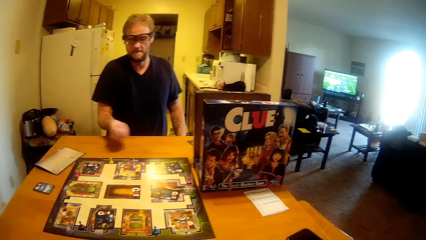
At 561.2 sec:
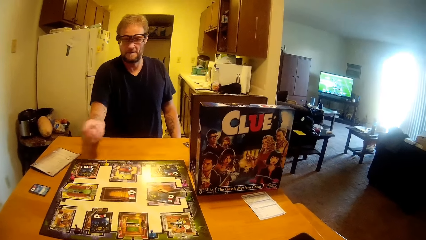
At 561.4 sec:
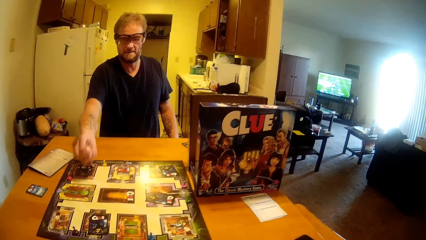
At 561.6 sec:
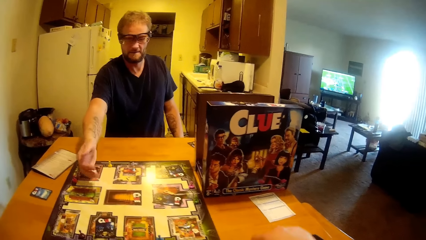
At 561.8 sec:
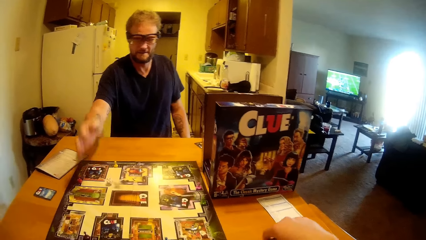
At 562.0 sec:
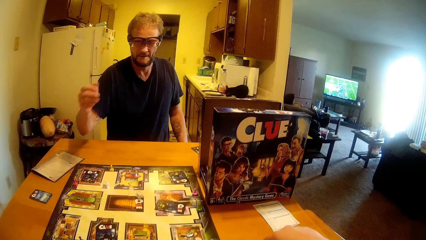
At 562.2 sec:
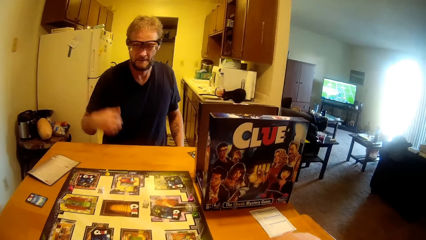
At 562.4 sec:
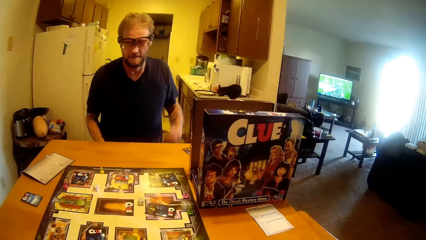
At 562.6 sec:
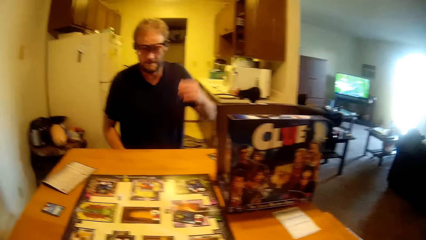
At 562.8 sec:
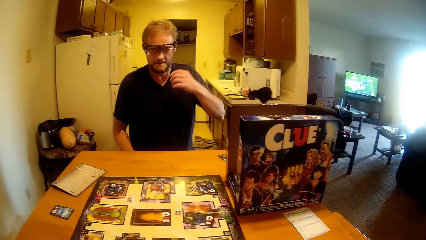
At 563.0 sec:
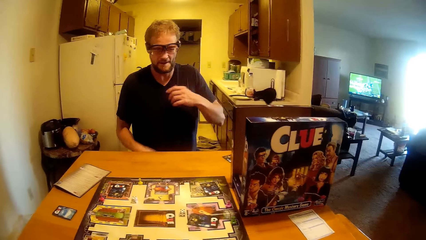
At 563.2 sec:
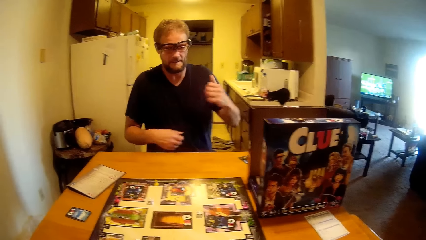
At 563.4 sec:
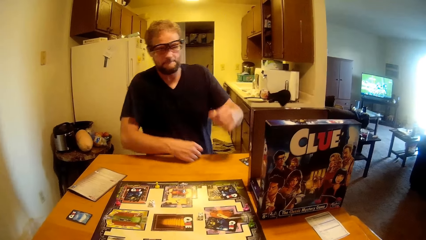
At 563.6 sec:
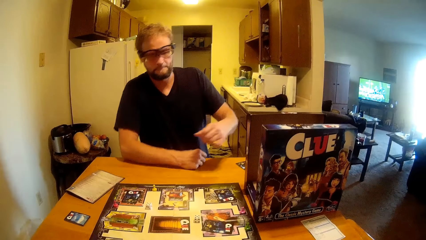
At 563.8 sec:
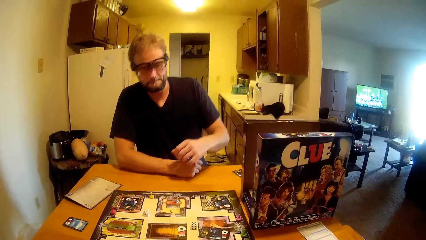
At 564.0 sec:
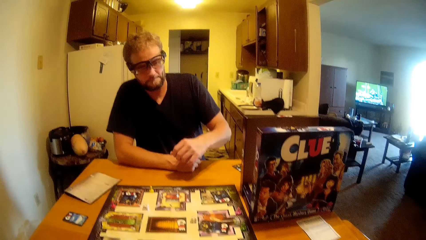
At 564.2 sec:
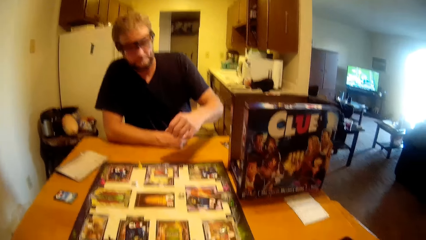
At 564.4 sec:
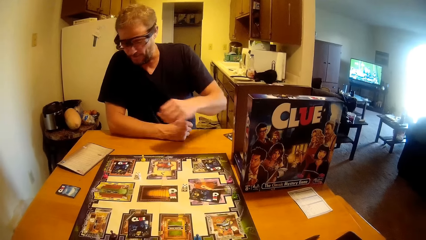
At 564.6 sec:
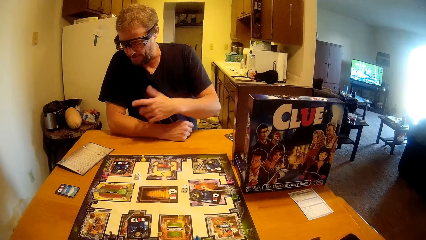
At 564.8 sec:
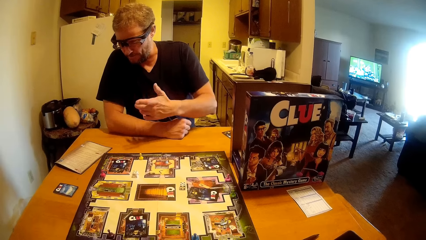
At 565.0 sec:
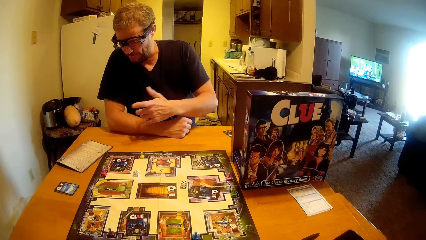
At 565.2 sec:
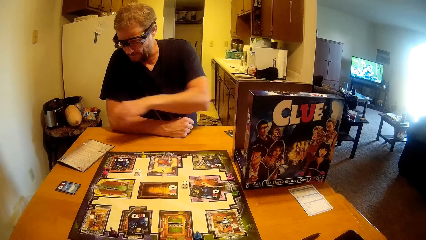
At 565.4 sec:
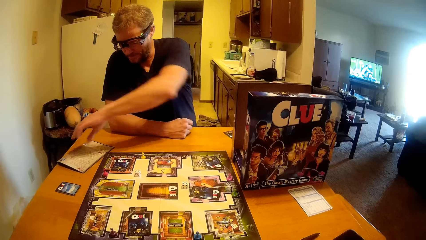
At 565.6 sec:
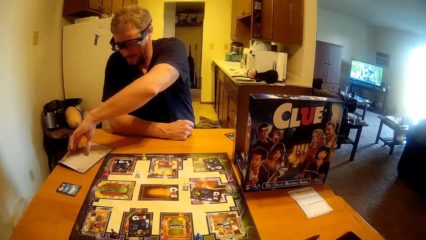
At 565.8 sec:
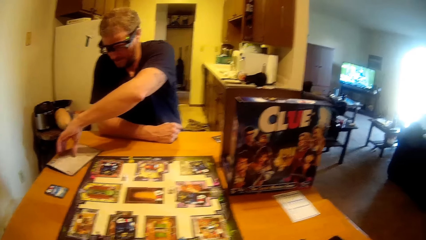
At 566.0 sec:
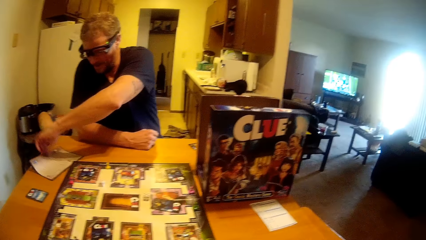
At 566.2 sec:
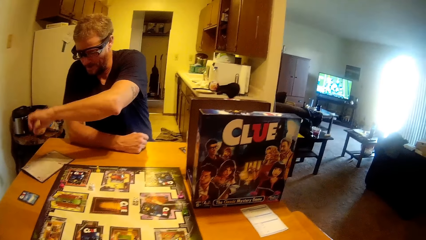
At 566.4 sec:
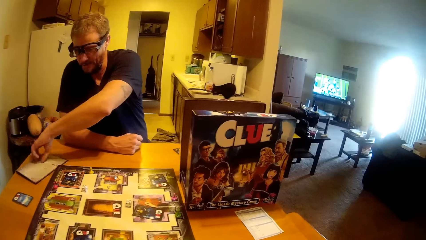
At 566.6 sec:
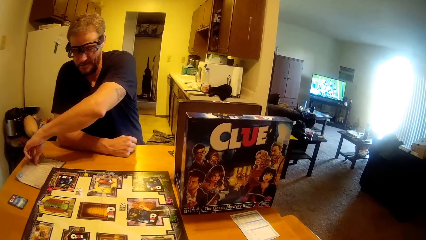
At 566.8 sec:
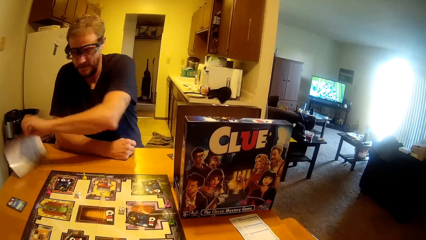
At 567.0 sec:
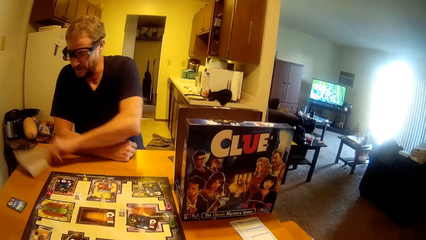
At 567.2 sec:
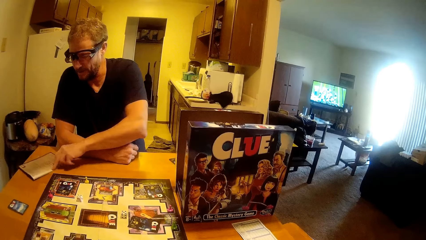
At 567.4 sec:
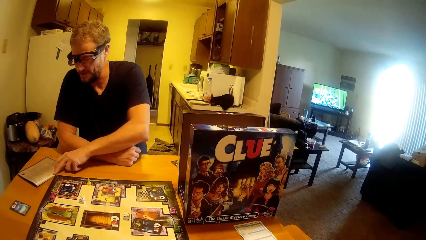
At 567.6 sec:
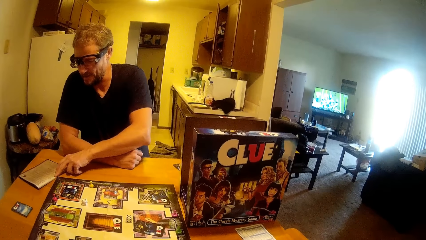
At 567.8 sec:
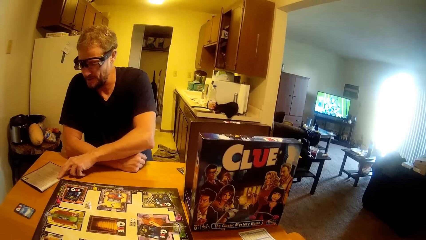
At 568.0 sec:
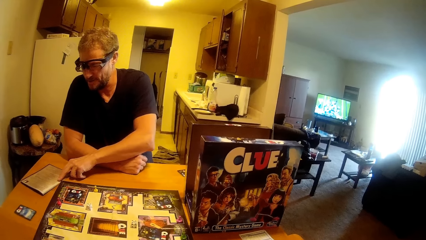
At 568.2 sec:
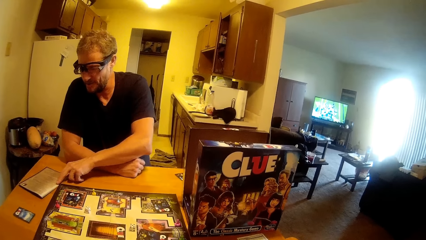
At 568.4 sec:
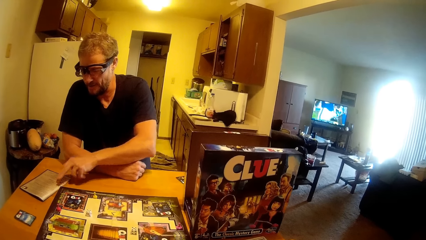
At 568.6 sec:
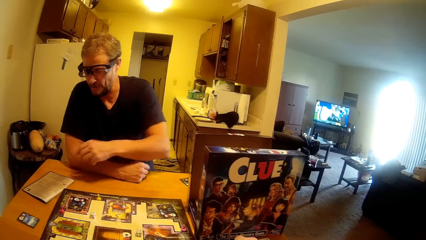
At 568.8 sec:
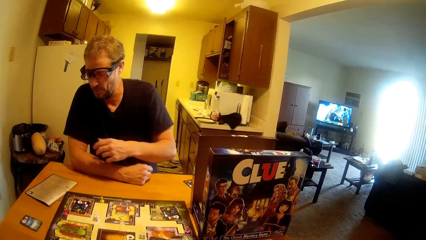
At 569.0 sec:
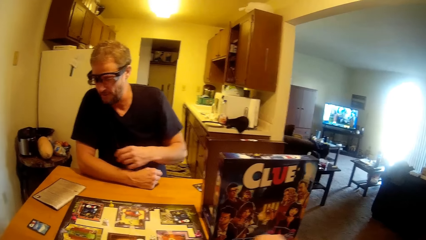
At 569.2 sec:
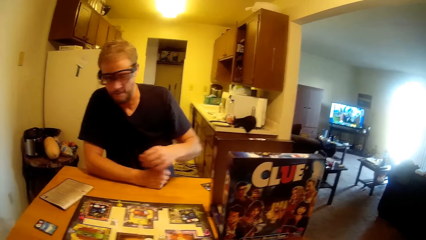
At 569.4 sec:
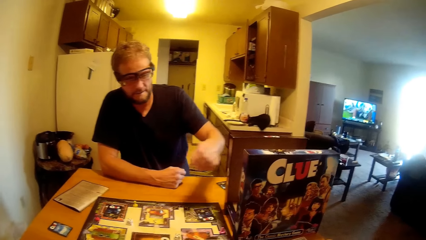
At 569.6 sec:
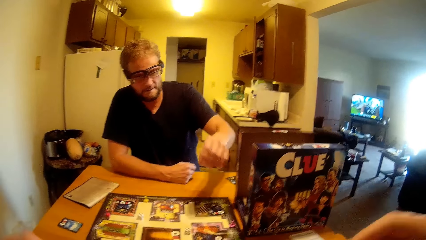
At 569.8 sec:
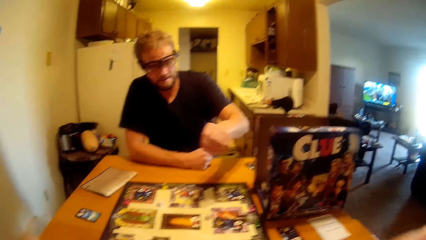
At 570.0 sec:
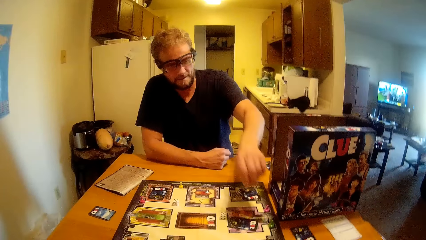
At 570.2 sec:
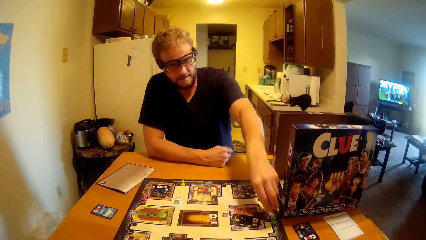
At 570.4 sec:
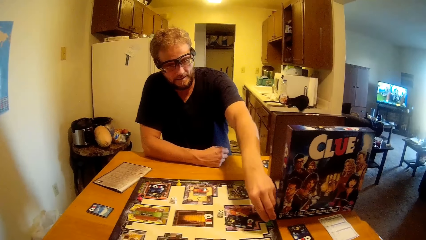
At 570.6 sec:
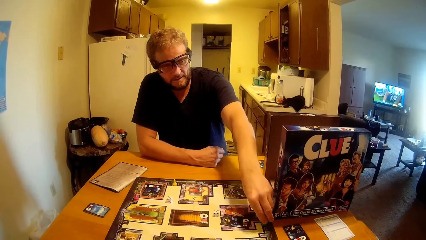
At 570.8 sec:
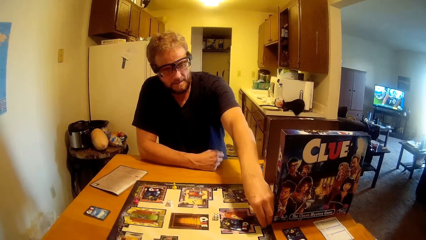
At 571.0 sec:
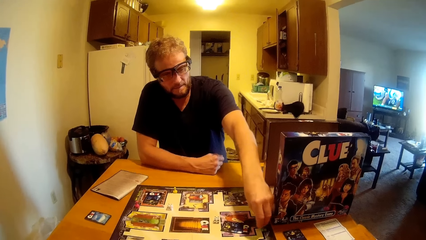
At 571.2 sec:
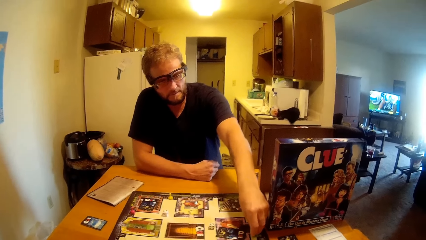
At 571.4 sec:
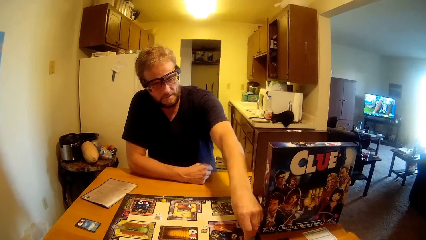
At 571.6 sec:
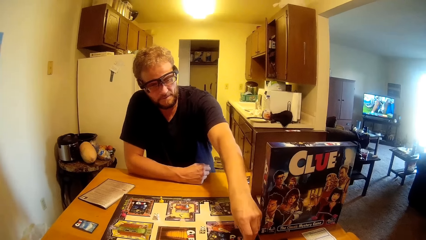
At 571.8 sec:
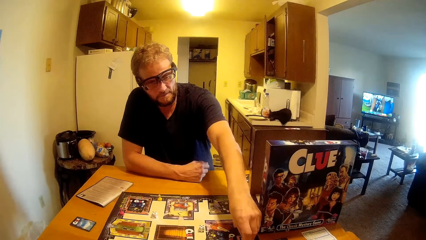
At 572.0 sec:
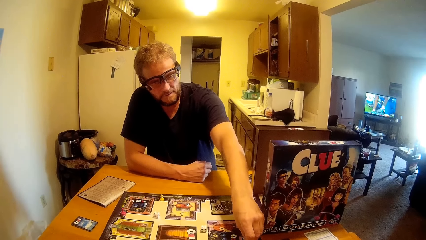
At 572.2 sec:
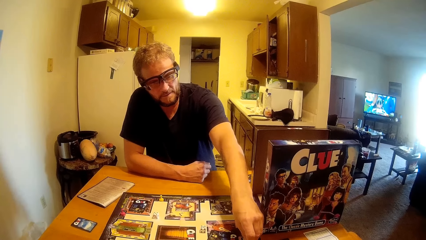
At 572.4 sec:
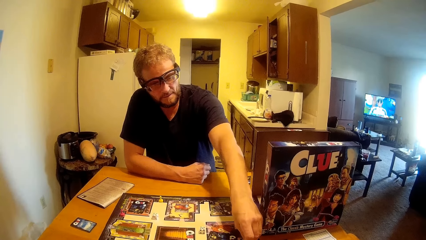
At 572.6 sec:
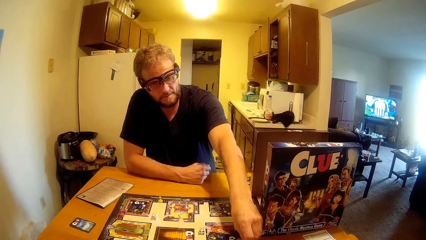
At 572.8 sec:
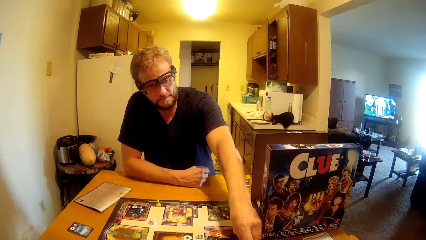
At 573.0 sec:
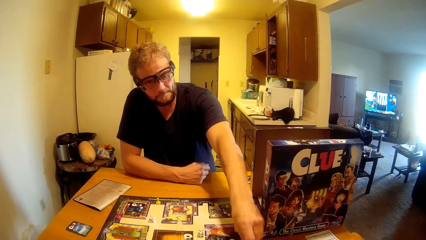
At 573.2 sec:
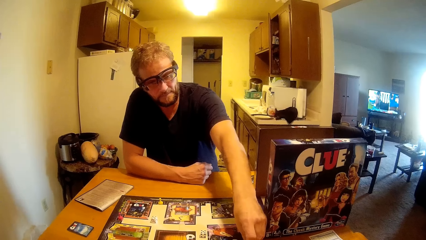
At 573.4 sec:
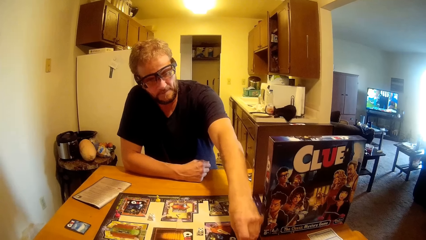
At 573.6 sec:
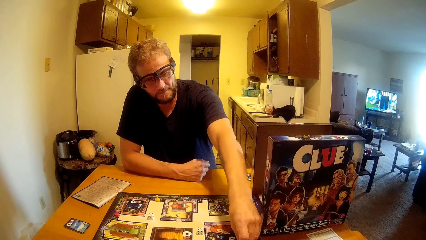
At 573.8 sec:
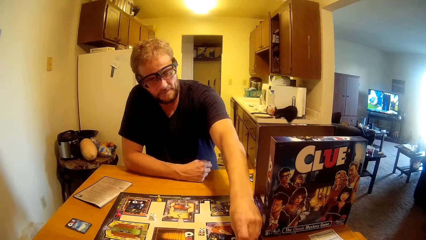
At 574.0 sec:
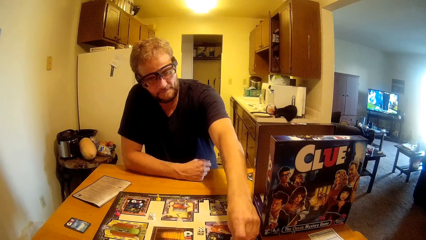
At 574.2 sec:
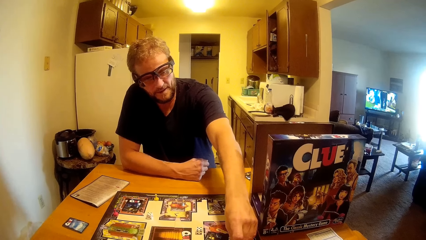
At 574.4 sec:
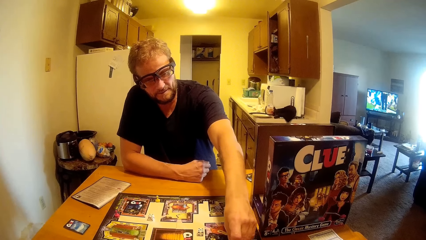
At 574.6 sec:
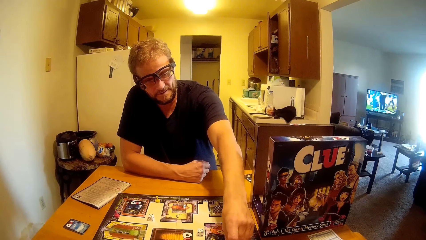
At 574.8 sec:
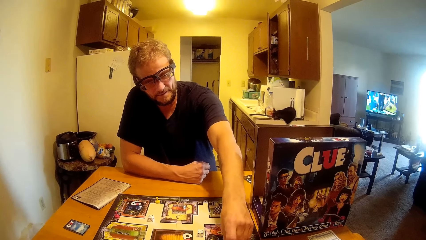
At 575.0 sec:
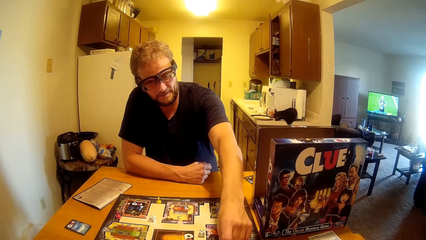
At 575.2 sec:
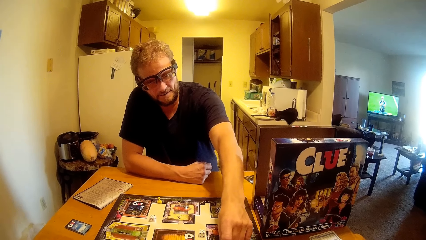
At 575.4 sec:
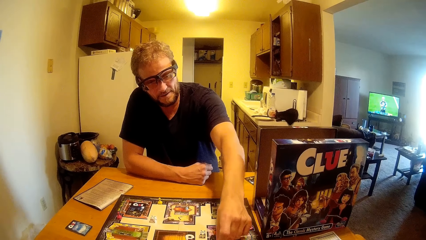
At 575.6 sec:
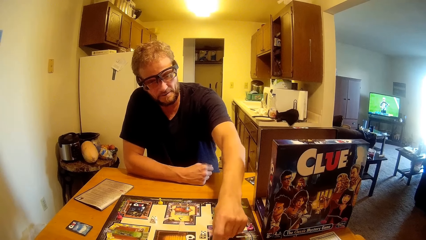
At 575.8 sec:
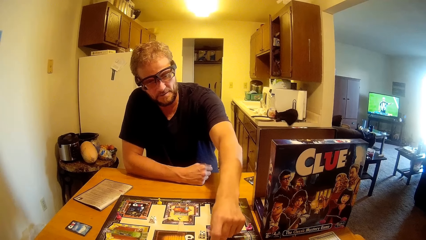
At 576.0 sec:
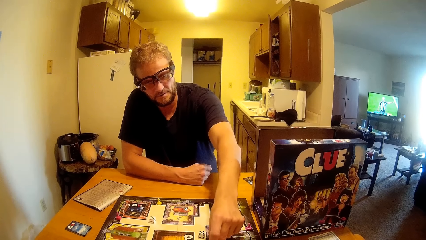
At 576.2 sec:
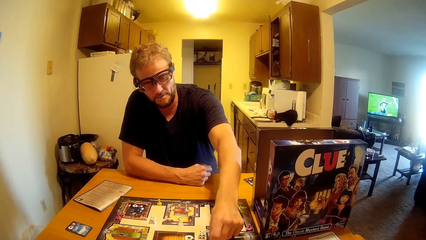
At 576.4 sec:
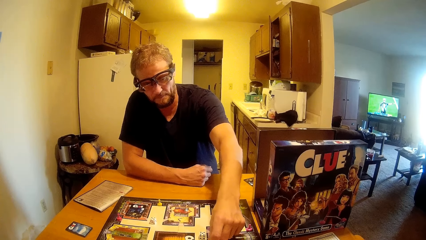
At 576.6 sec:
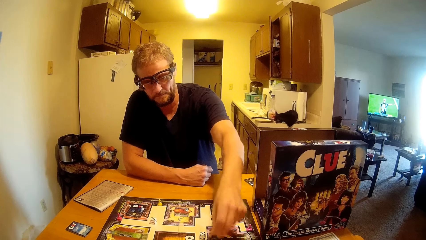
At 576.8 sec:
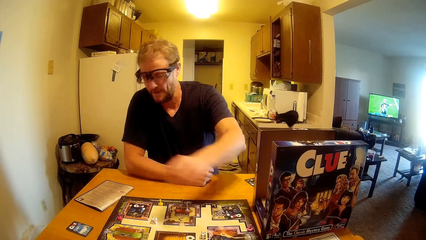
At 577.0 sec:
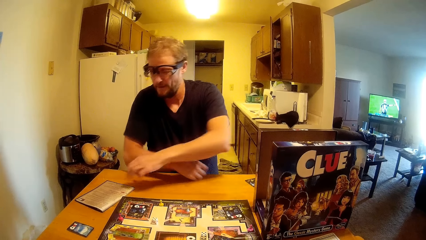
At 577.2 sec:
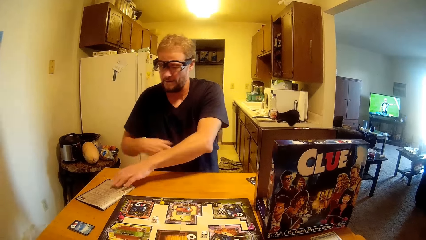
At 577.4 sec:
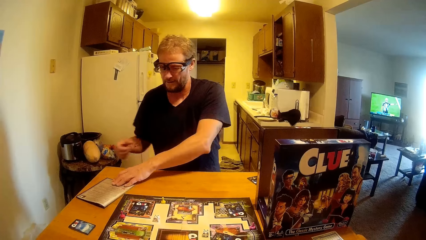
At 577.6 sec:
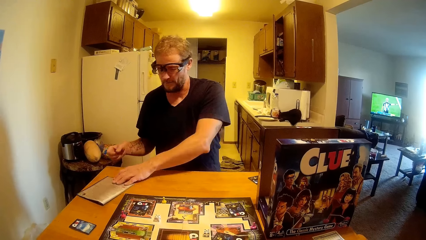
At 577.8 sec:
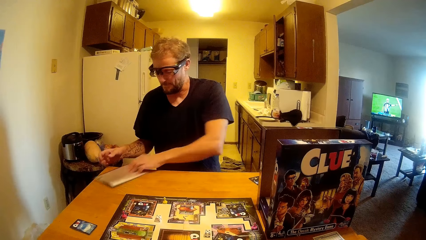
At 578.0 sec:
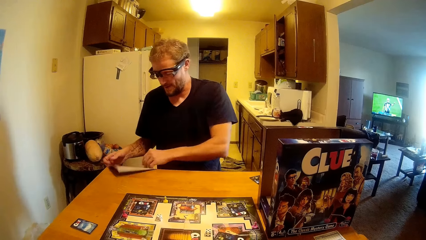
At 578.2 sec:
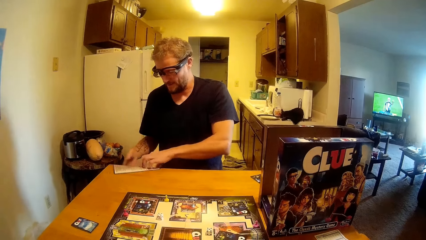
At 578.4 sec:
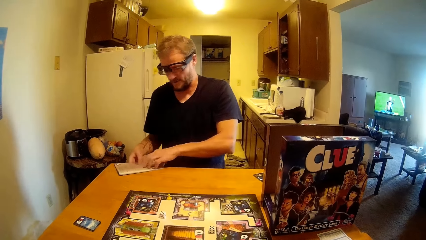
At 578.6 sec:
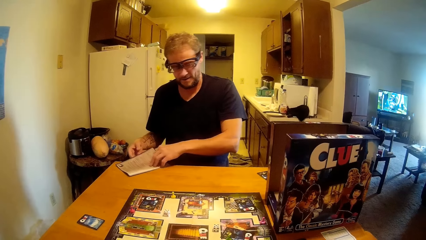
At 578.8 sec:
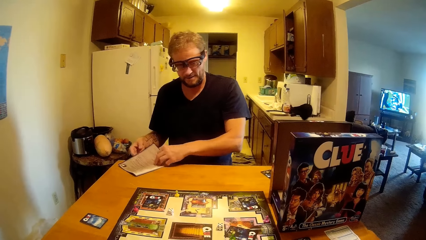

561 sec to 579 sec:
A man shakes the dice in his hand, throws the dice on the table, and puts his hand on the table. The man touches the paper on the table and turns the paper. The camera wearer moves his hand. The man touches the ludo board and moves the pin on the table. The man picks up the paper and opens the paper on the table.
